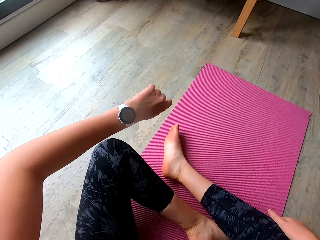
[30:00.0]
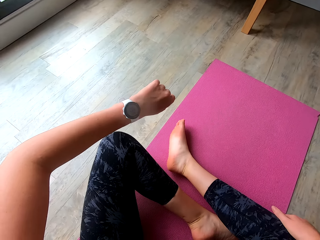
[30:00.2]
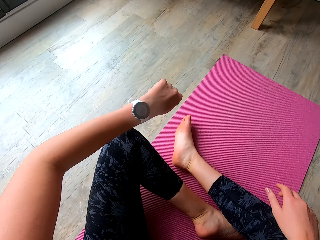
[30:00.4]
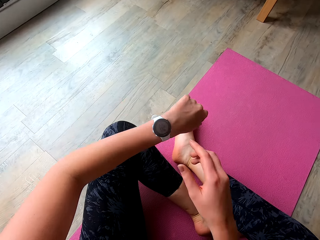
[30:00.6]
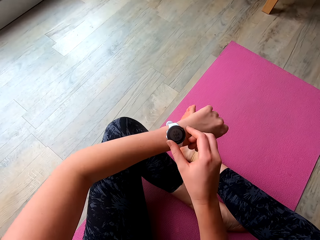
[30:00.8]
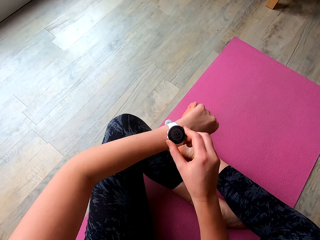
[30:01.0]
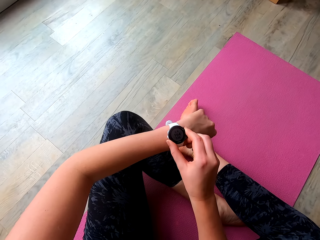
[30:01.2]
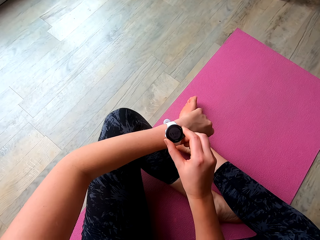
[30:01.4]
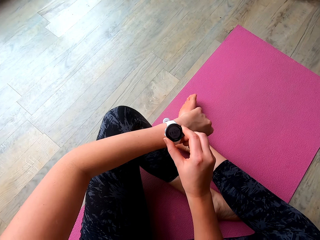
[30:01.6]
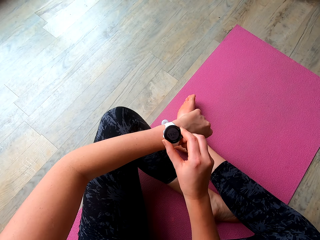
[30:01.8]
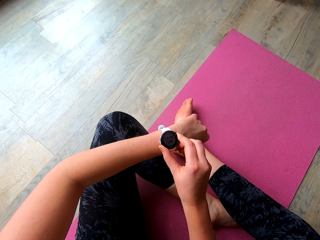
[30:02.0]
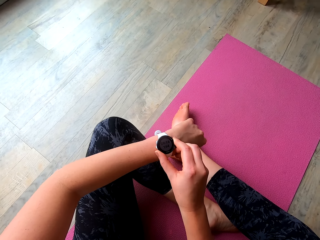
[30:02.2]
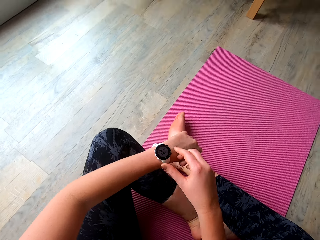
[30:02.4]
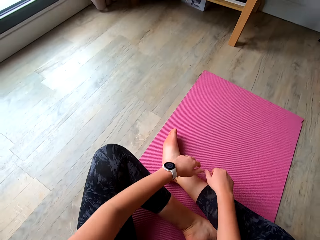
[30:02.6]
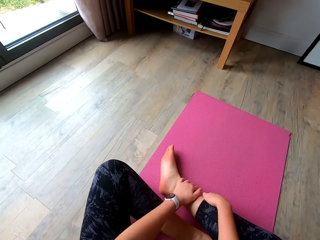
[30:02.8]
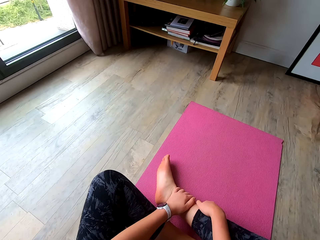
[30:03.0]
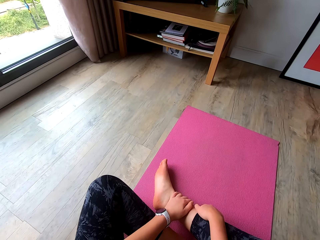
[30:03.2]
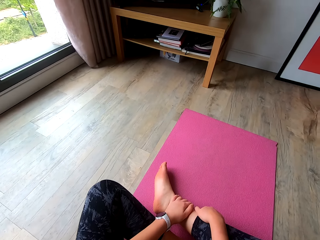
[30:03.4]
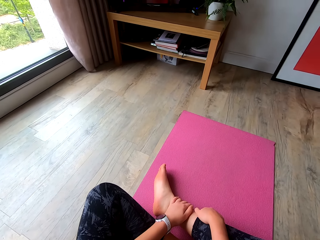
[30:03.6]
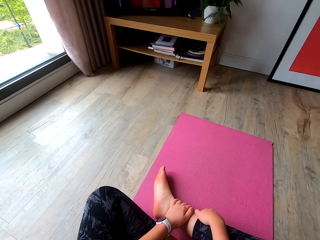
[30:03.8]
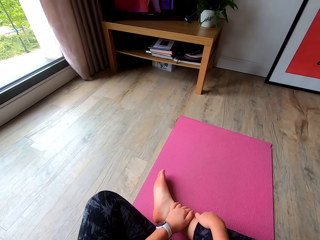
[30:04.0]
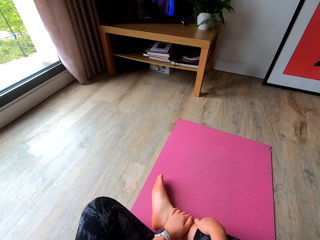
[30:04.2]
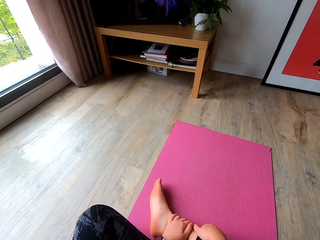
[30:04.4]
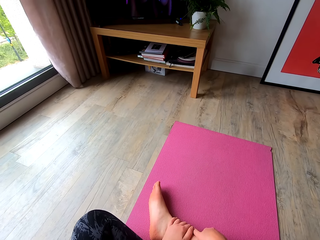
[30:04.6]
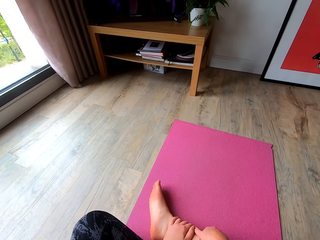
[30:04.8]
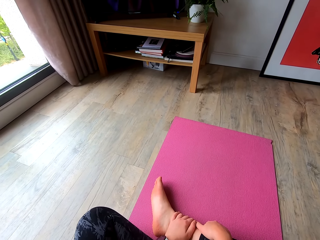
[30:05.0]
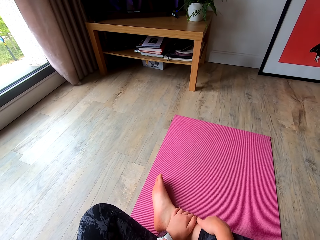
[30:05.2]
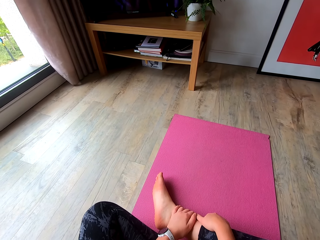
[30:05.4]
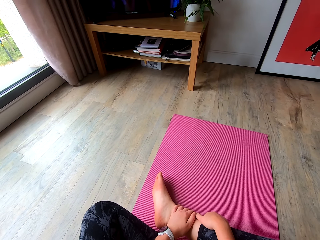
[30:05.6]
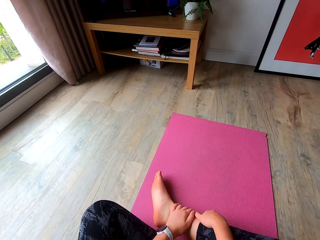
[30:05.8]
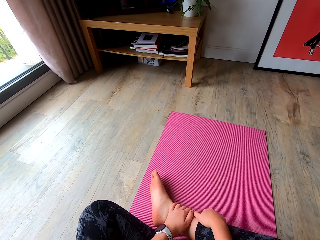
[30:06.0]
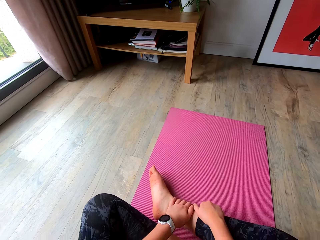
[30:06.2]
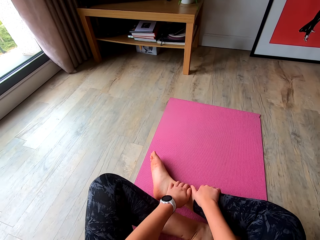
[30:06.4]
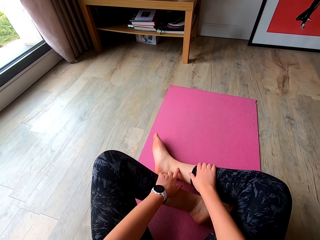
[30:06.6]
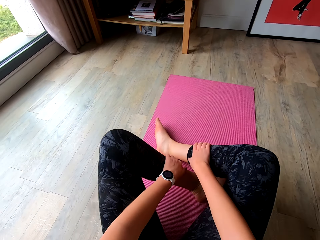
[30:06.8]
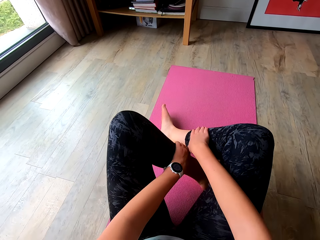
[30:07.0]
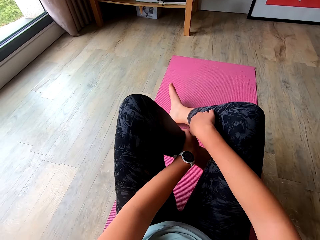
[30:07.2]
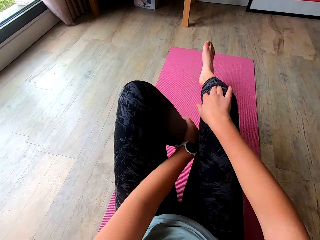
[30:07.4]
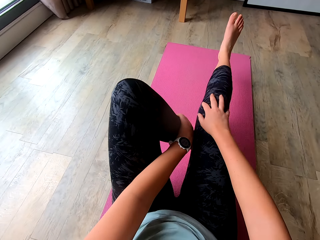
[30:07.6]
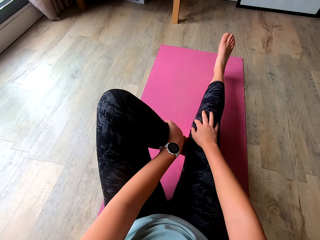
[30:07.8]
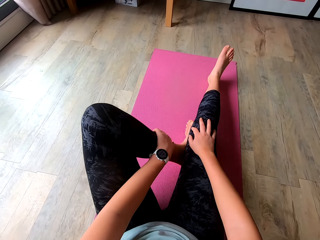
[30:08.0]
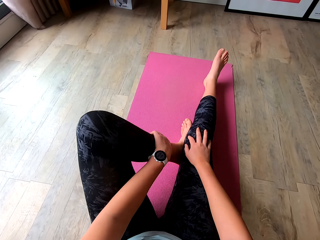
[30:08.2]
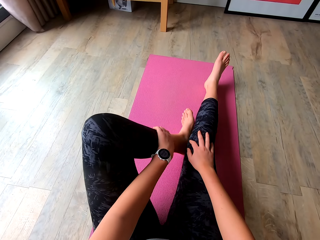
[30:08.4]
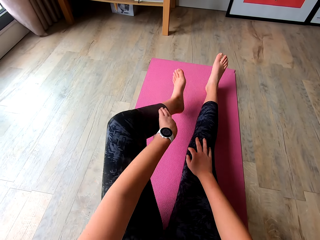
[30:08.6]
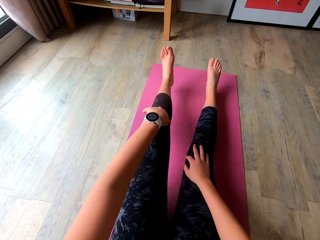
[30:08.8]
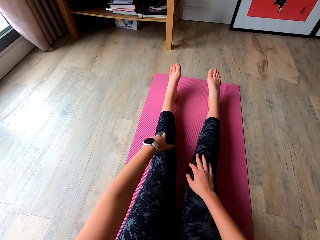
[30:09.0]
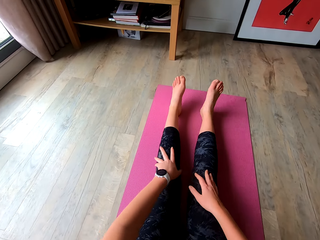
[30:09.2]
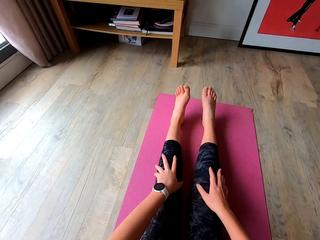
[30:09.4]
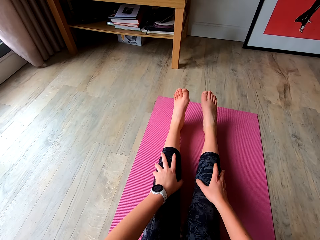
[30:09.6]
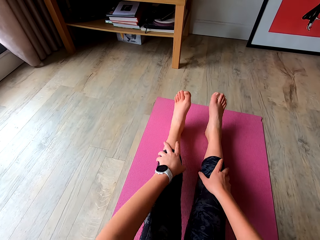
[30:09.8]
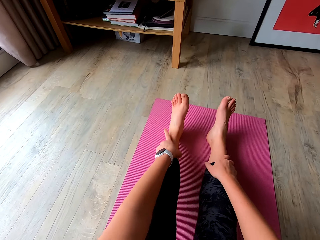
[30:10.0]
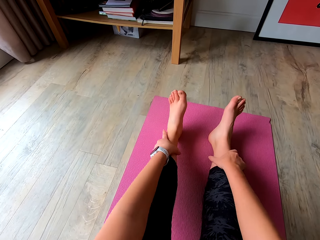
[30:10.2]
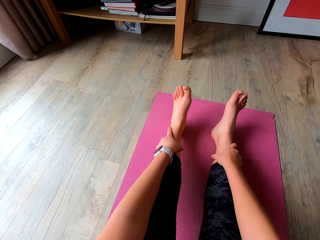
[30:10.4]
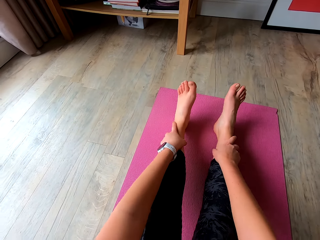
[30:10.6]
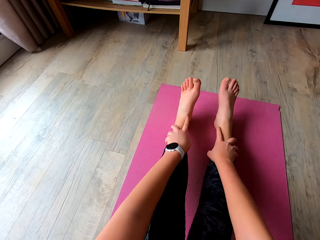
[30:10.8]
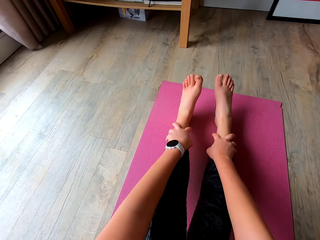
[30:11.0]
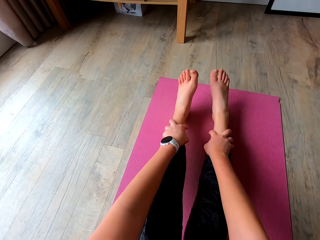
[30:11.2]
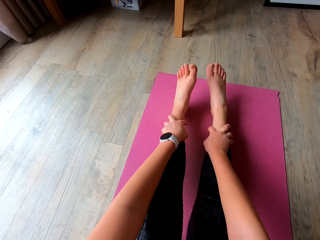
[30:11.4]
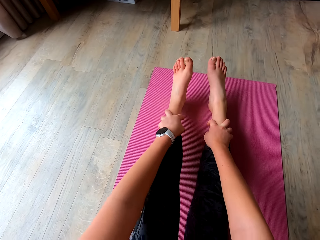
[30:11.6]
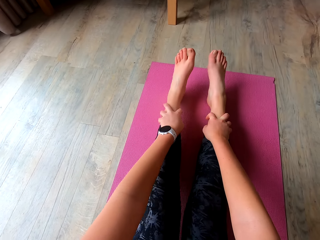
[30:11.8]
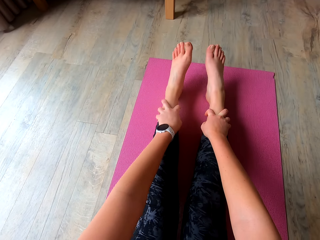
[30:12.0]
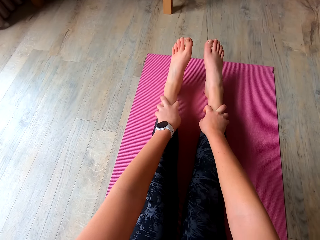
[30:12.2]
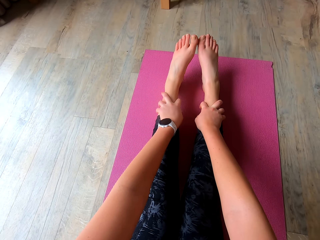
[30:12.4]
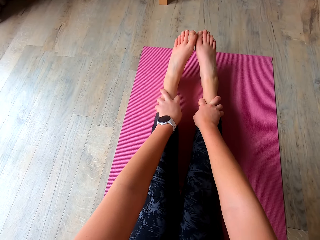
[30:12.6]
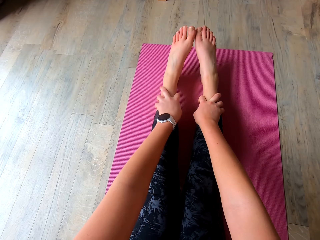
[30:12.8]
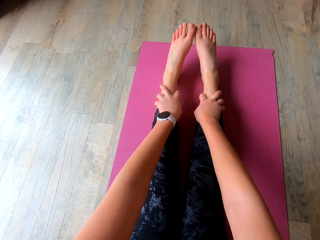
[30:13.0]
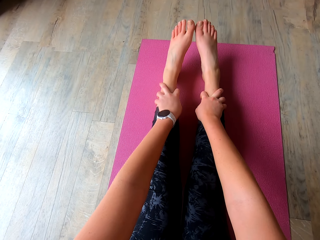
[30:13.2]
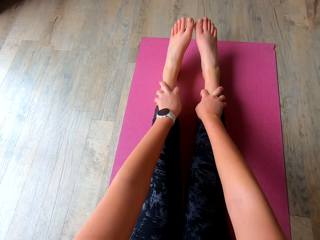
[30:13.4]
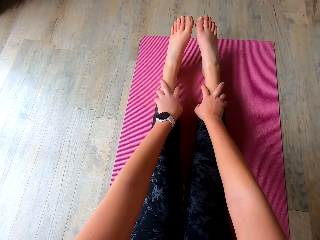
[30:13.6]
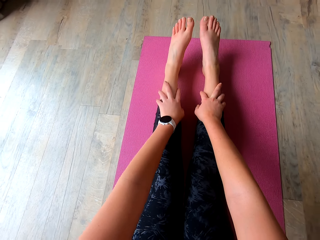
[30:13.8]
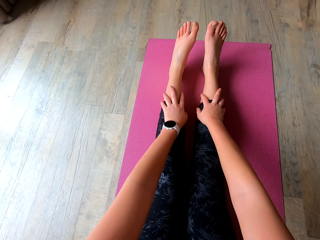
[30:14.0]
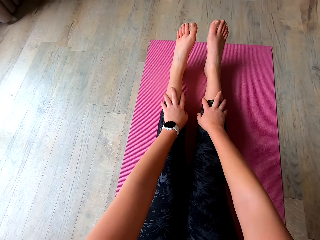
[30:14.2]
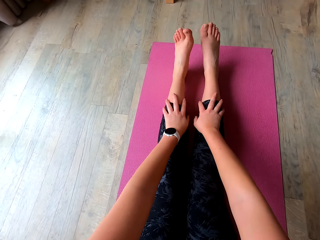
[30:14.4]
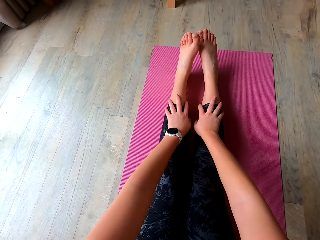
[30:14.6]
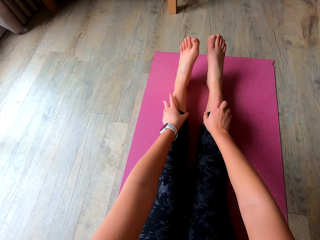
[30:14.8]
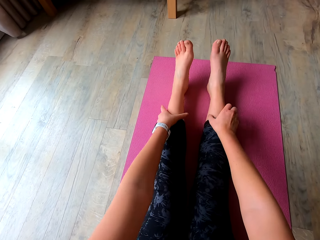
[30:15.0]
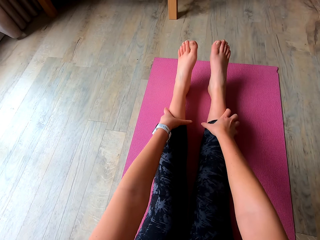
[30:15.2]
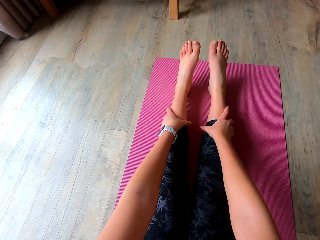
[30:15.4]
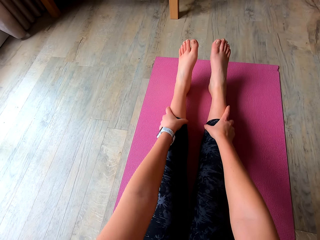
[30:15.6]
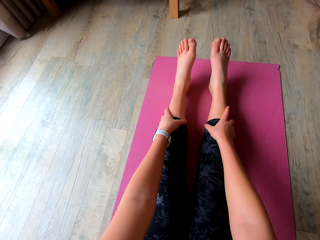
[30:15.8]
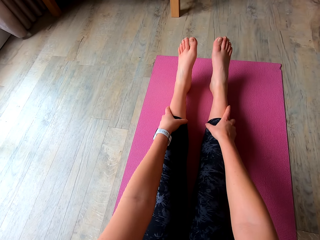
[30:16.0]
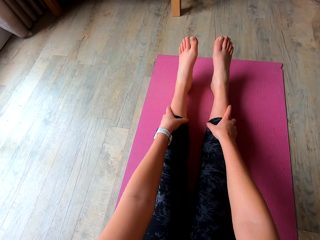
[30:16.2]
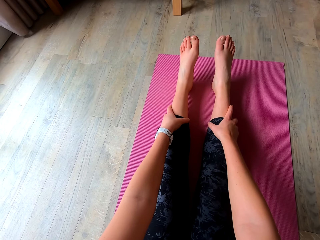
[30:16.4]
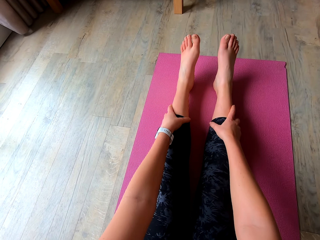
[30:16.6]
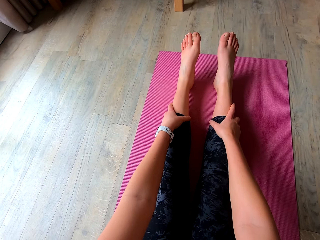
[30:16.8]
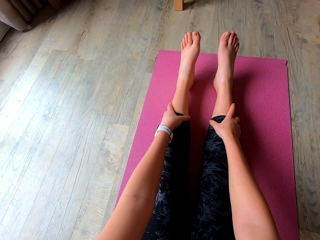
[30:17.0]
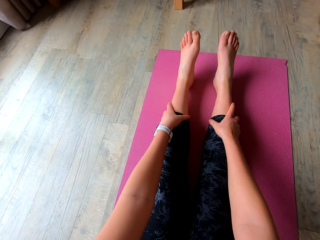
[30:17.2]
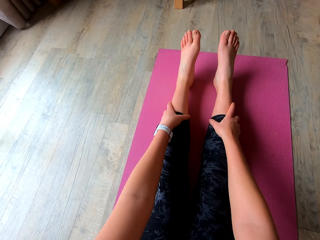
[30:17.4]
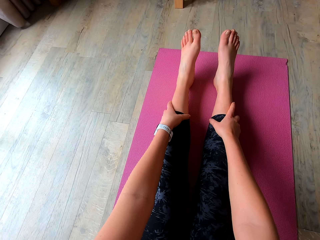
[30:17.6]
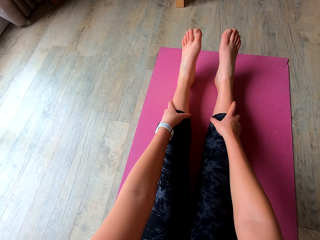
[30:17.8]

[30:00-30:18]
The camera wearer changes her position on the mat. She looks at the watch in her left hand and touches the watch. She touches her right leg with her hands. She sits on the mat. She stretches her legs on the yoga mat. She touches her legs with her hands. She works out in the room.
